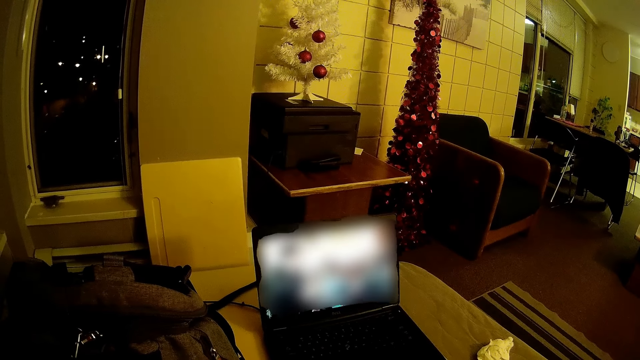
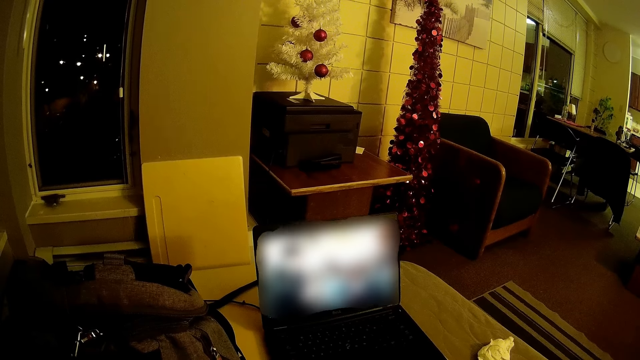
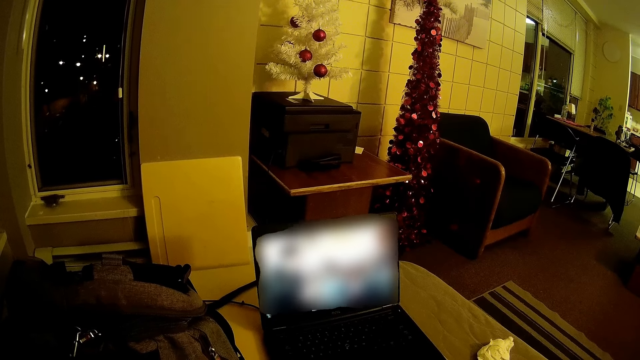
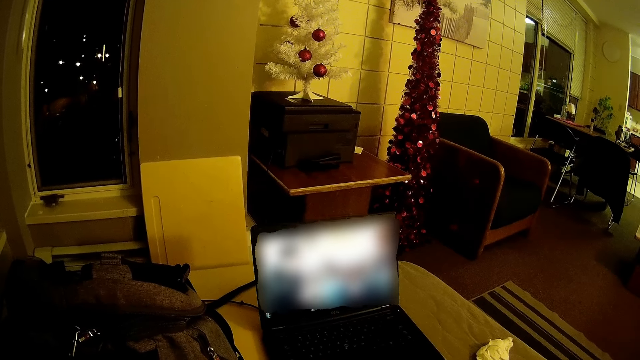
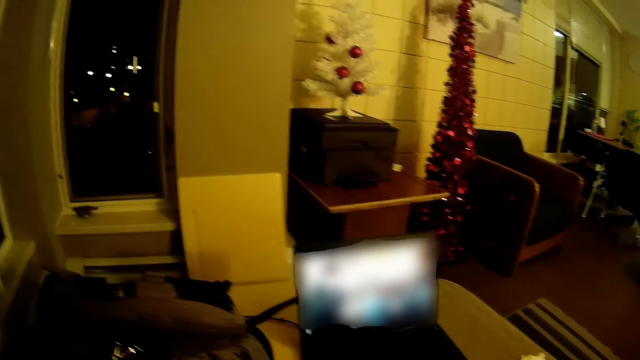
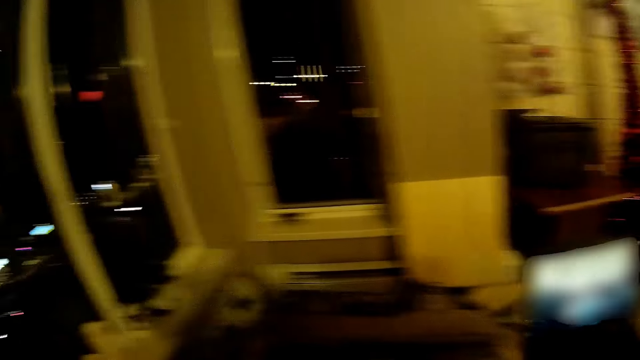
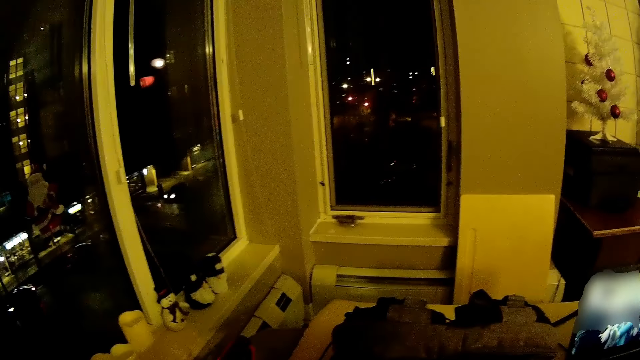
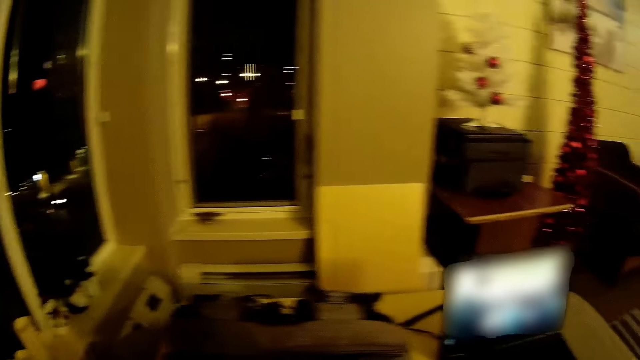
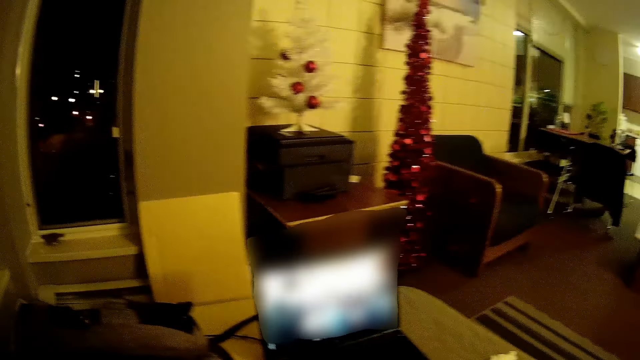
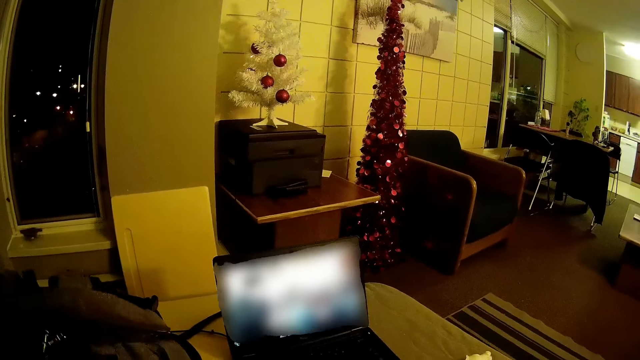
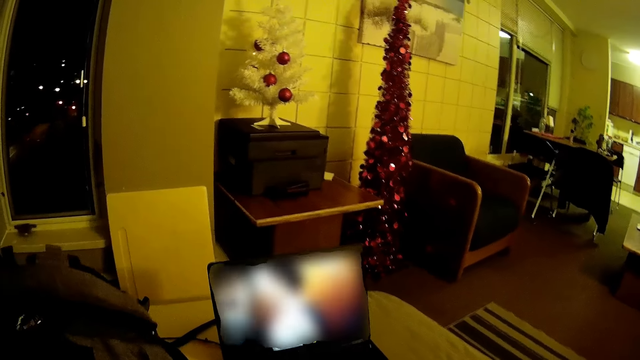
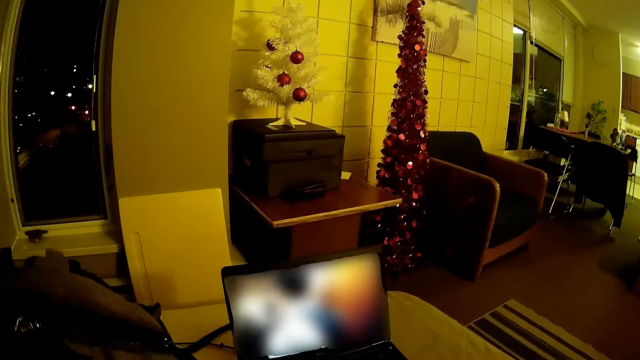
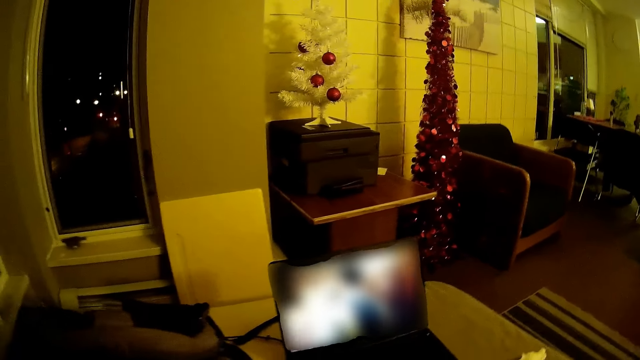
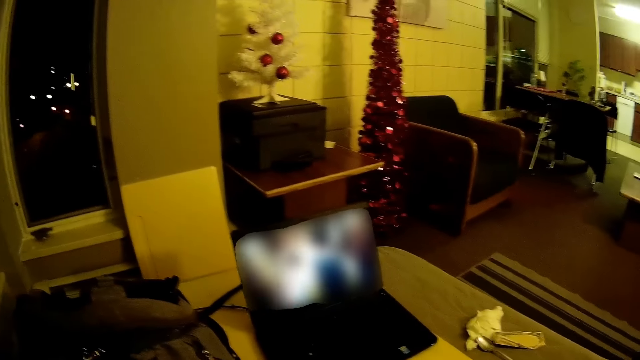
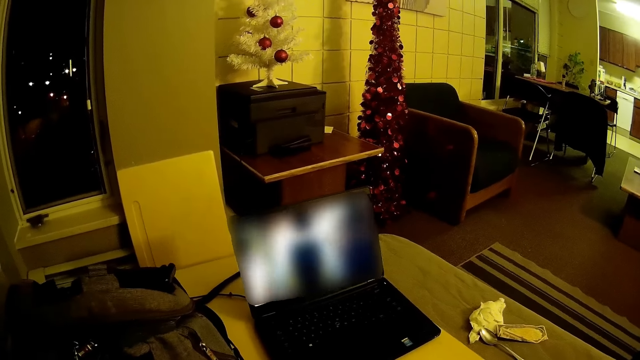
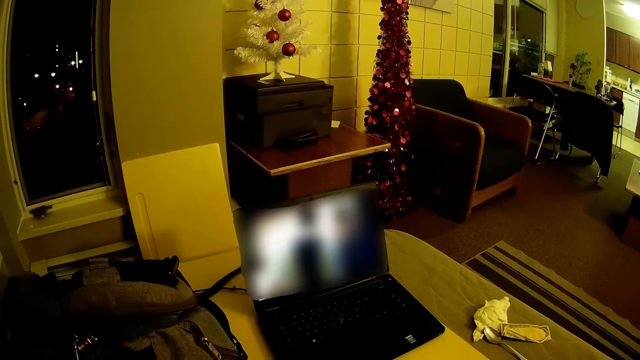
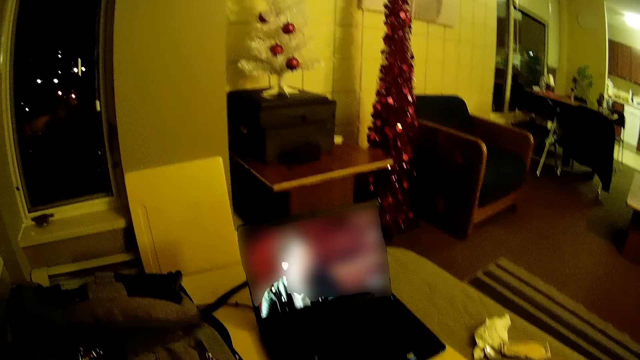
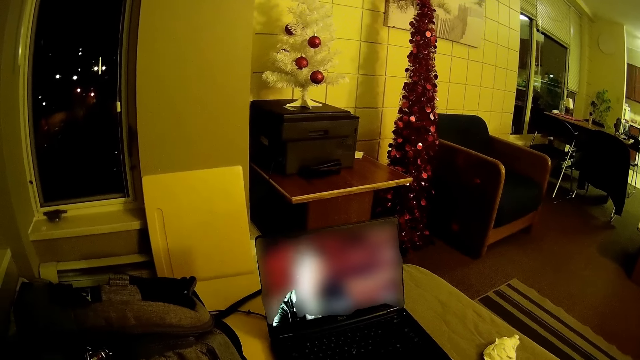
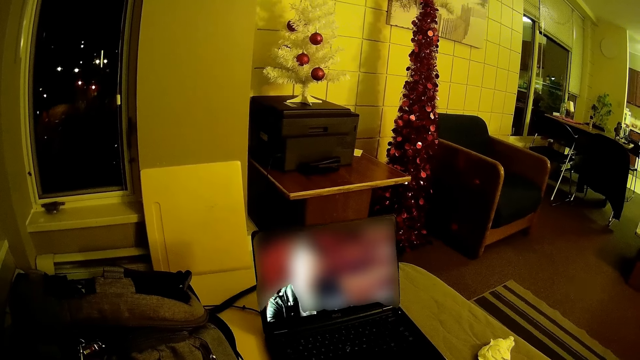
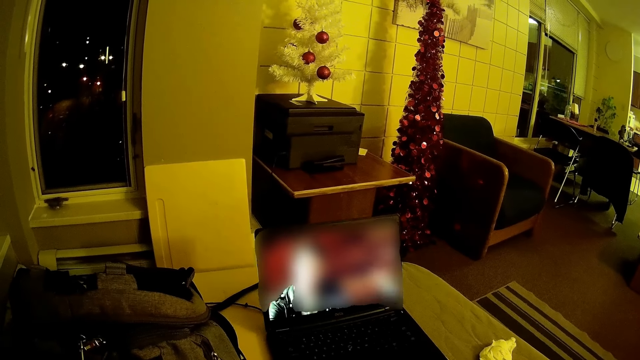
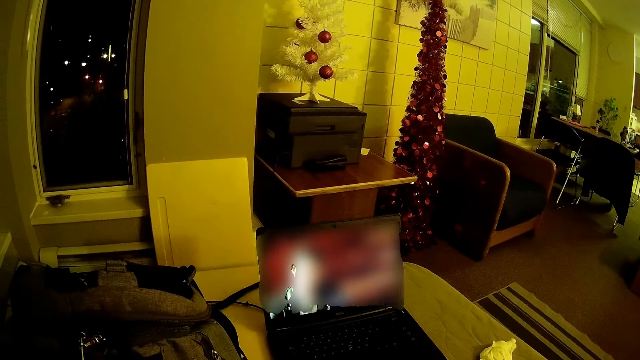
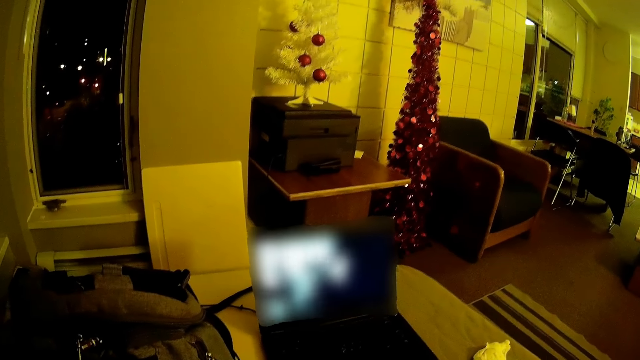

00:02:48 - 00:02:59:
The camera wearer looks around. They watch the movie on the laptop.

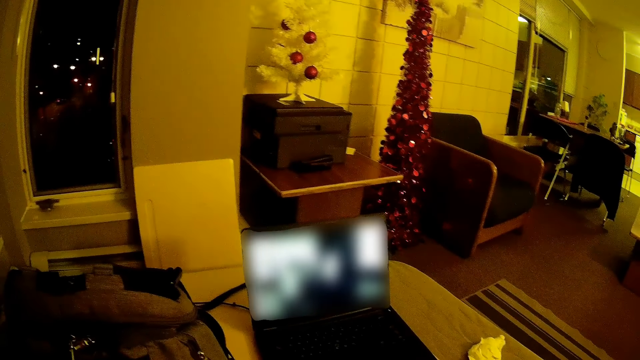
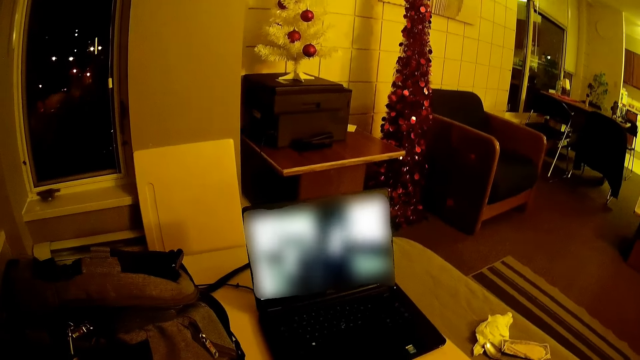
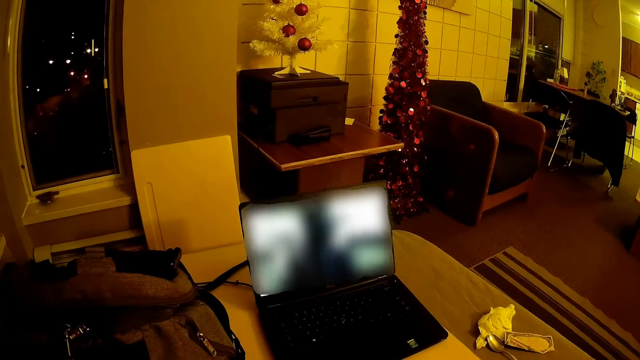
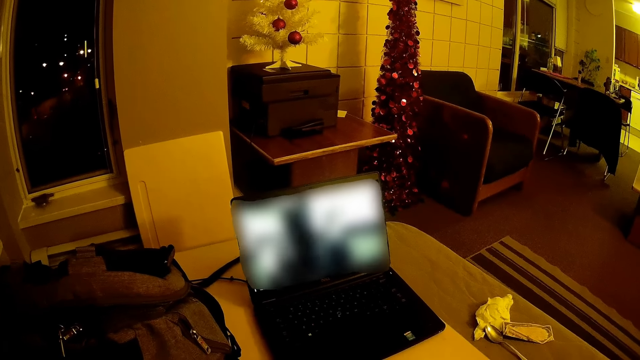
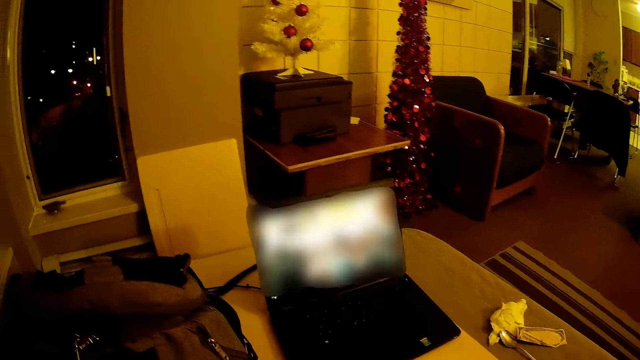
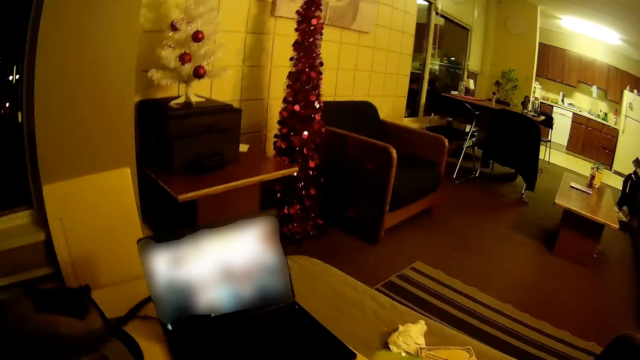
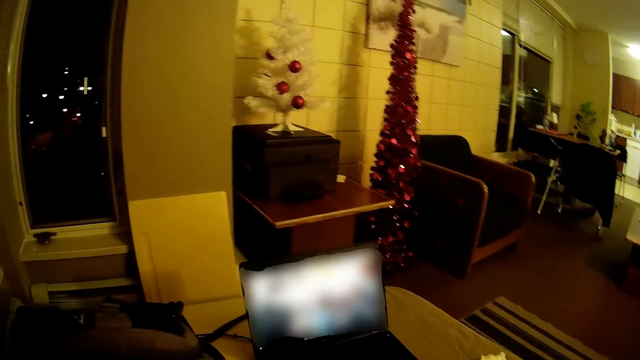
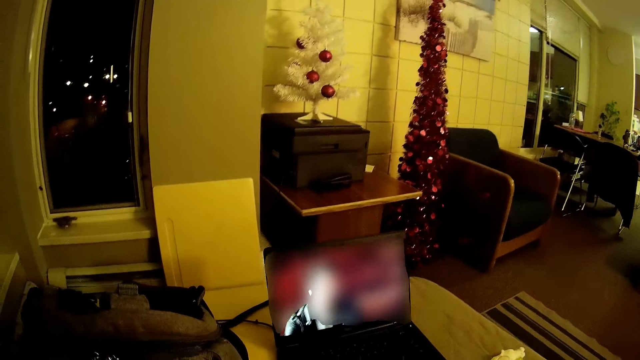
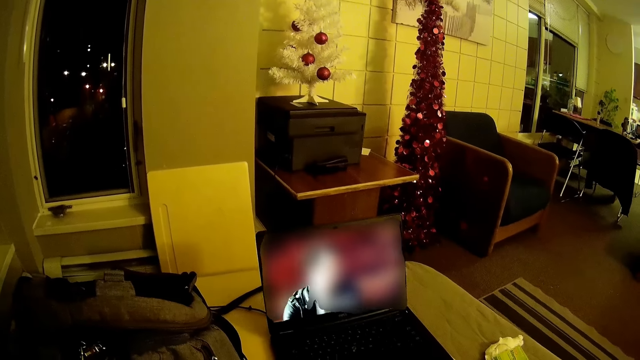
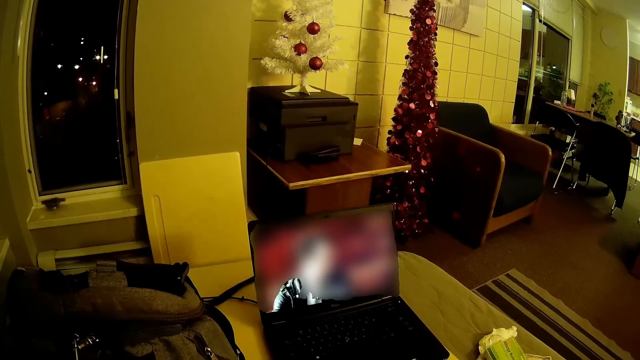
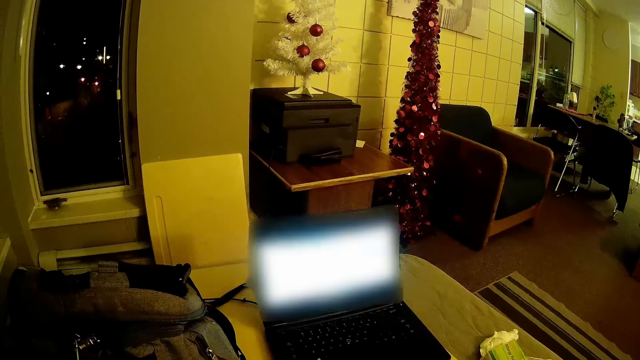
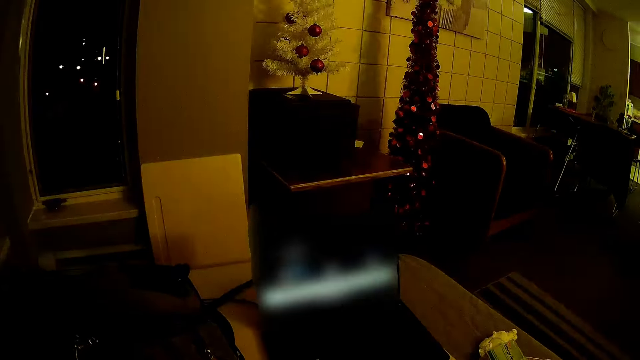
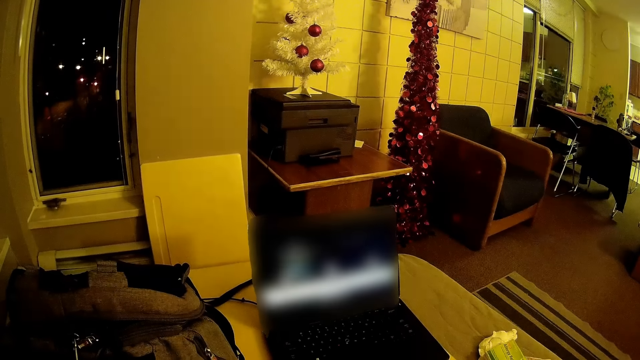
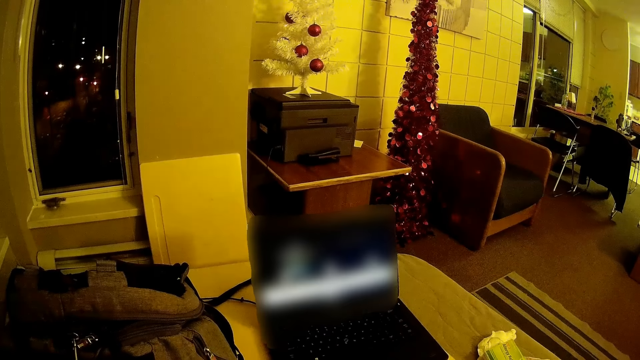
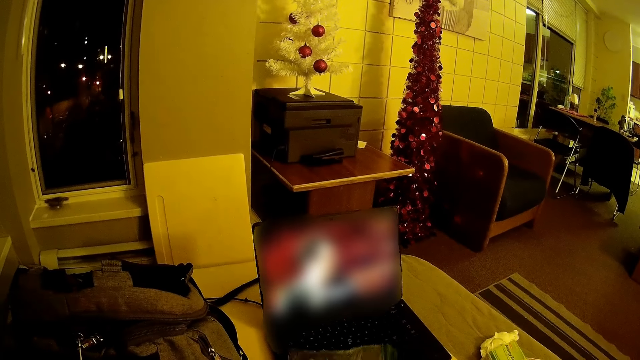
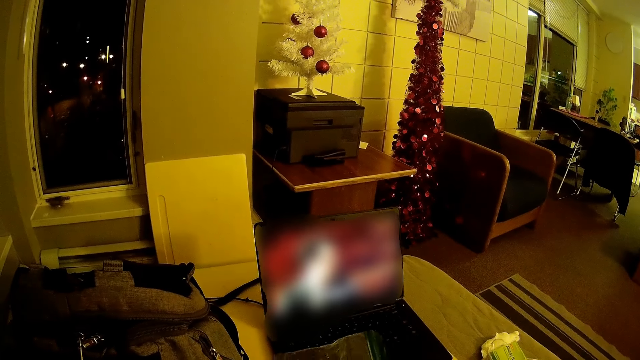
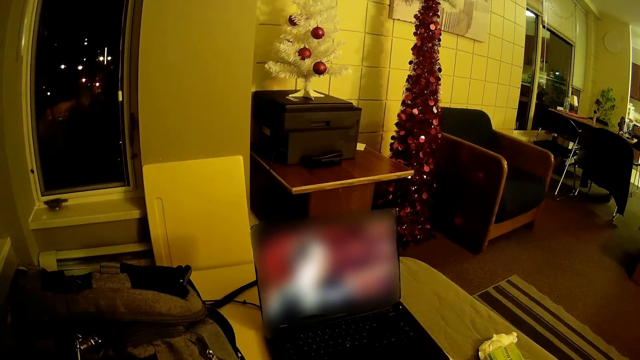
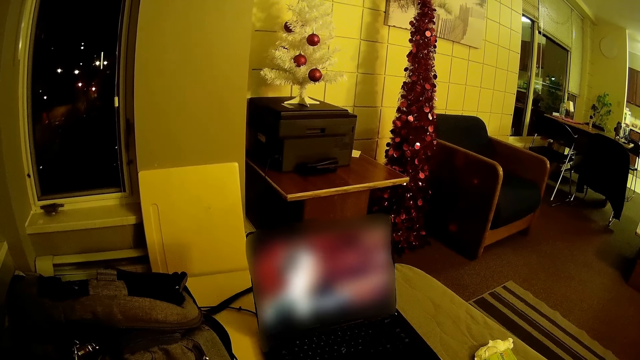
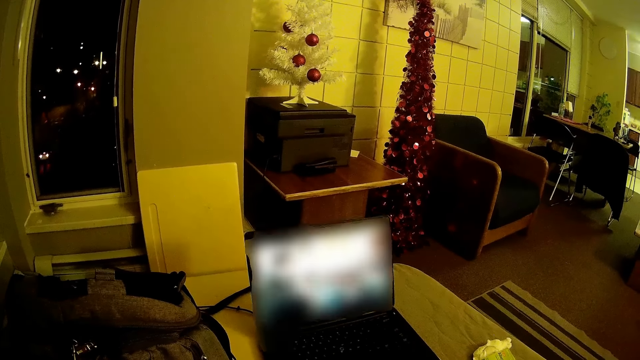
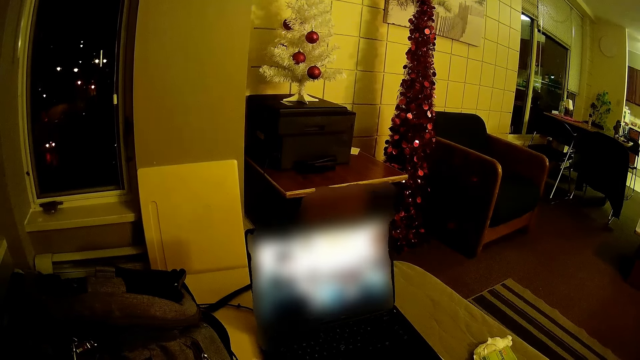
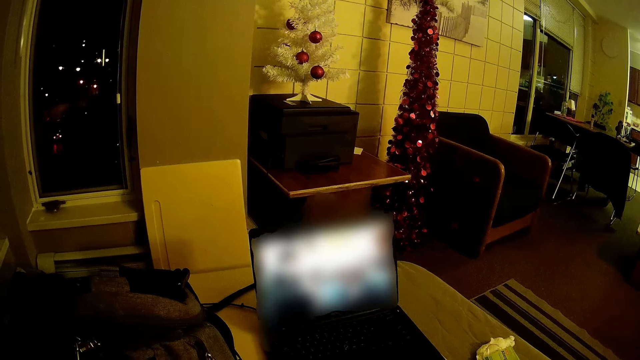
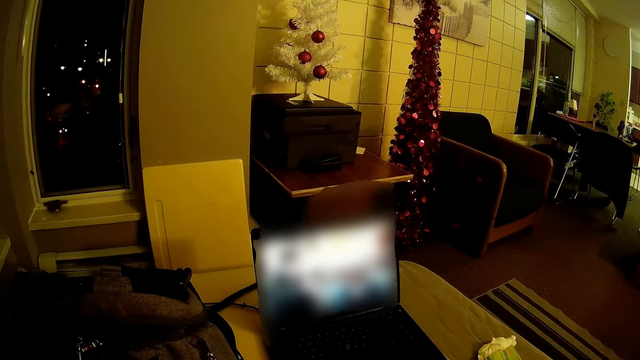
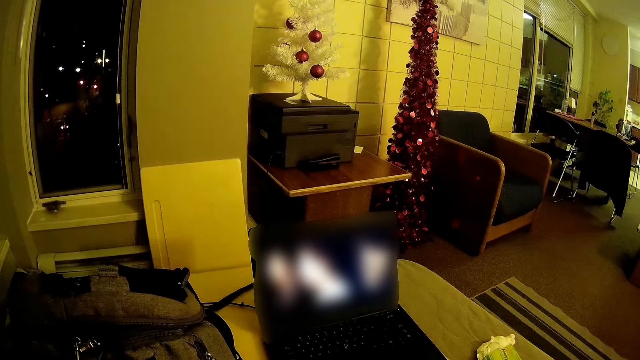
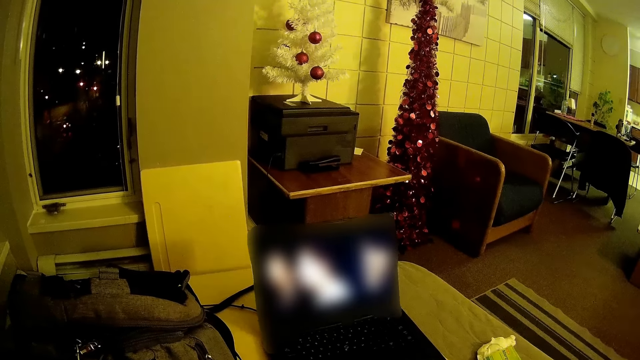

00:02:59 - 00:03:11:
The camera wearer puts something on the table. They look at the polythene bag.
